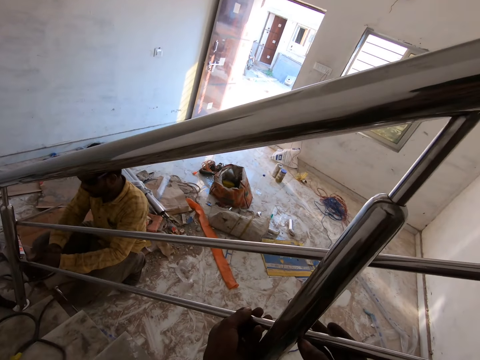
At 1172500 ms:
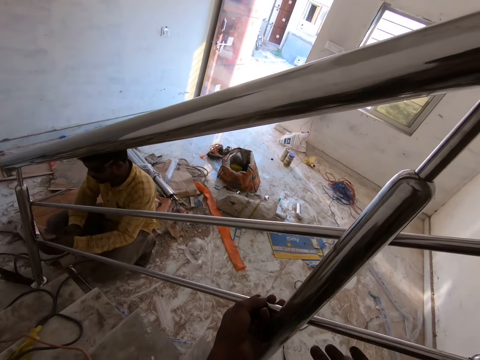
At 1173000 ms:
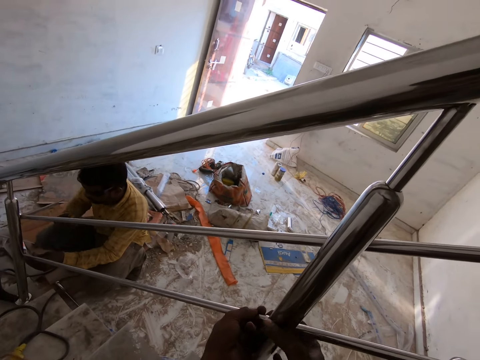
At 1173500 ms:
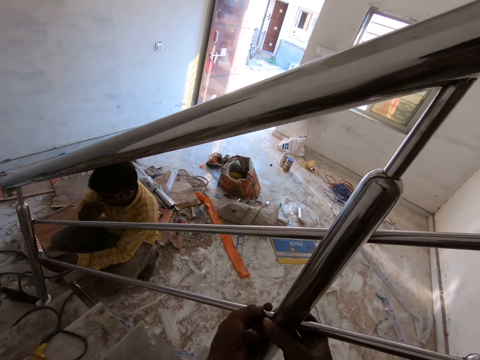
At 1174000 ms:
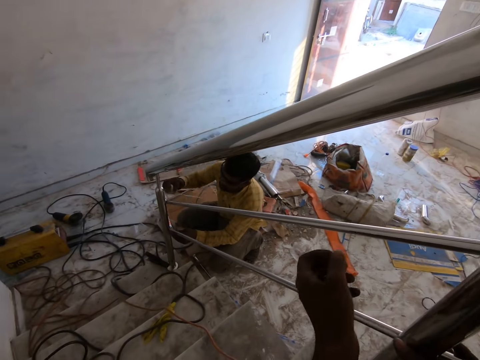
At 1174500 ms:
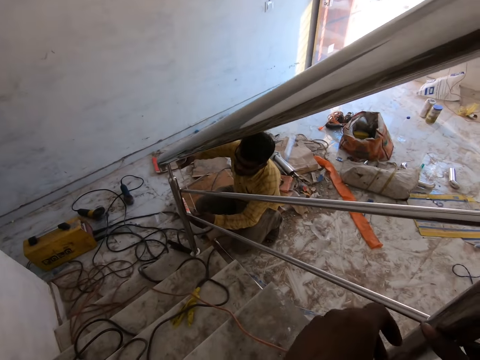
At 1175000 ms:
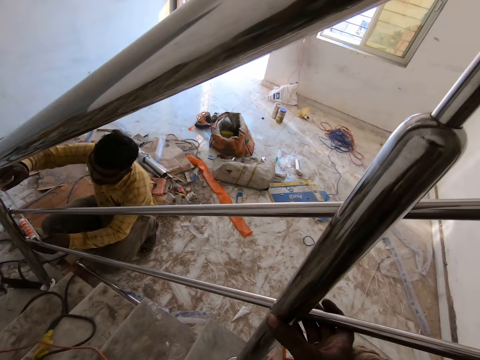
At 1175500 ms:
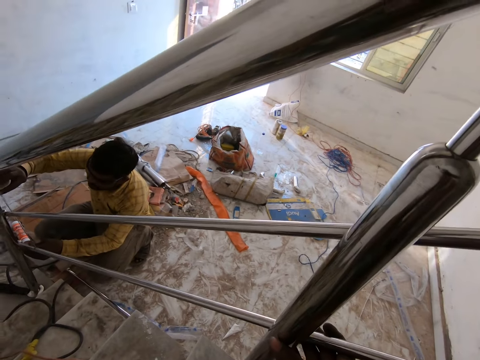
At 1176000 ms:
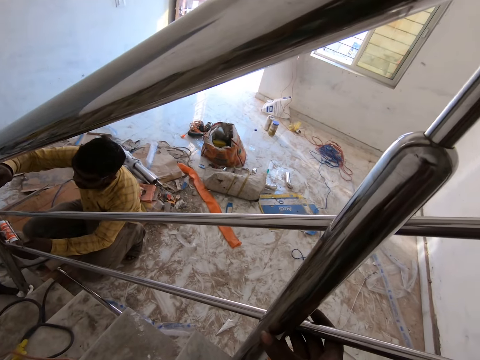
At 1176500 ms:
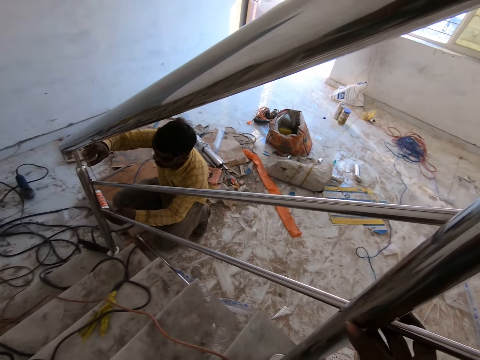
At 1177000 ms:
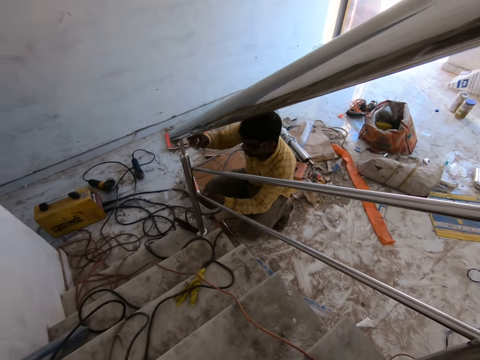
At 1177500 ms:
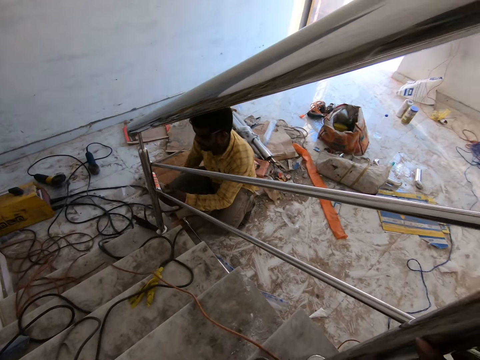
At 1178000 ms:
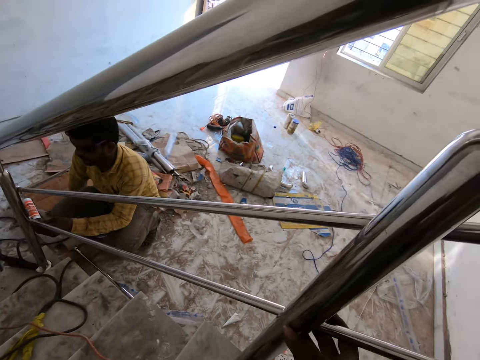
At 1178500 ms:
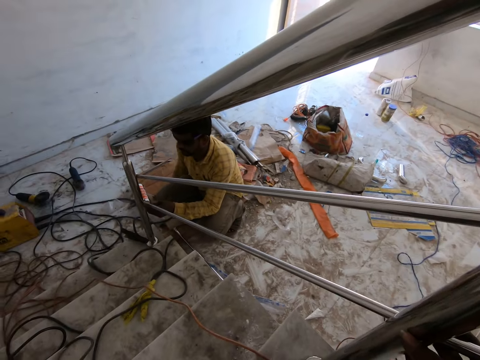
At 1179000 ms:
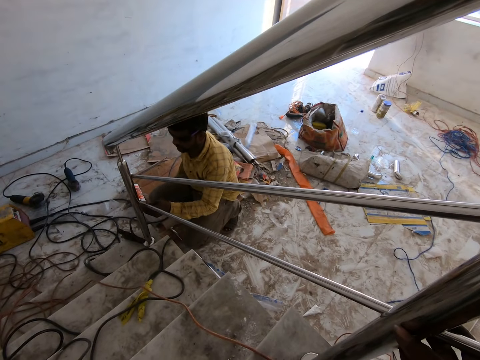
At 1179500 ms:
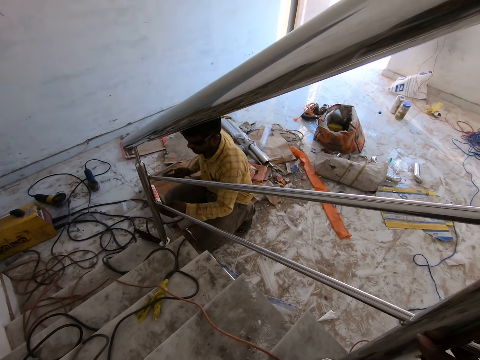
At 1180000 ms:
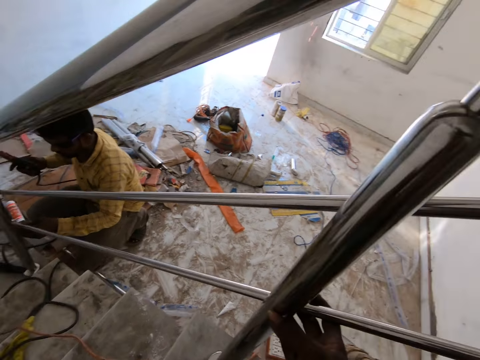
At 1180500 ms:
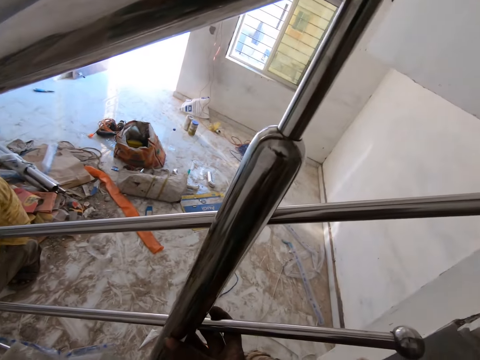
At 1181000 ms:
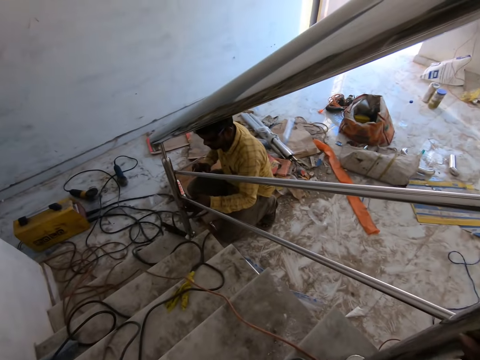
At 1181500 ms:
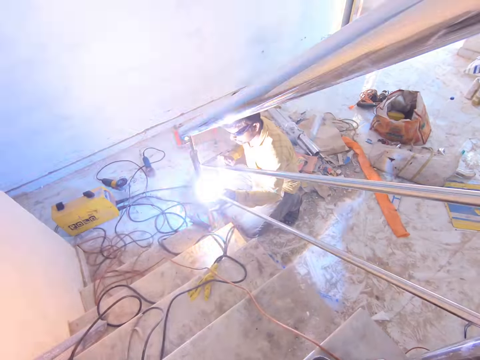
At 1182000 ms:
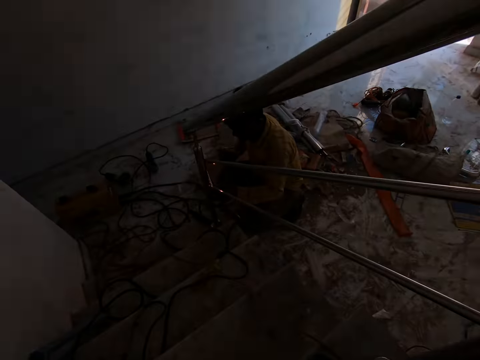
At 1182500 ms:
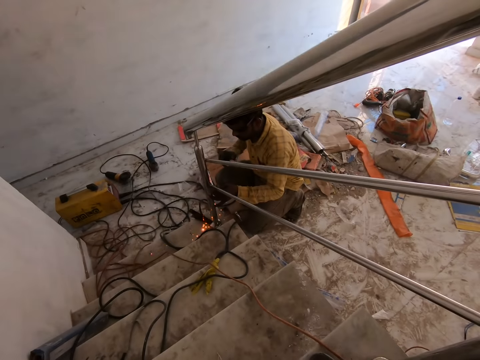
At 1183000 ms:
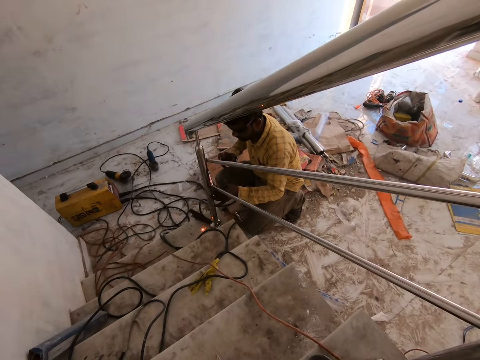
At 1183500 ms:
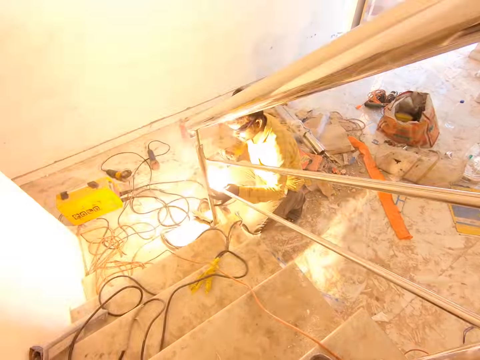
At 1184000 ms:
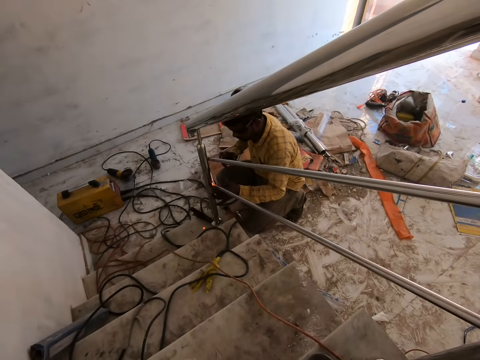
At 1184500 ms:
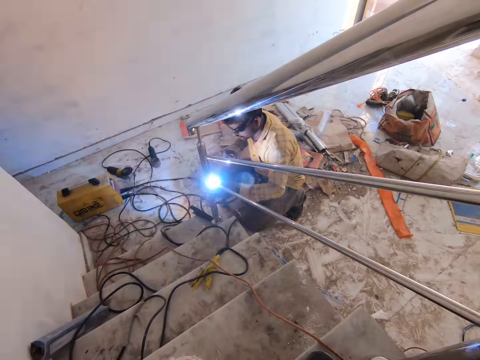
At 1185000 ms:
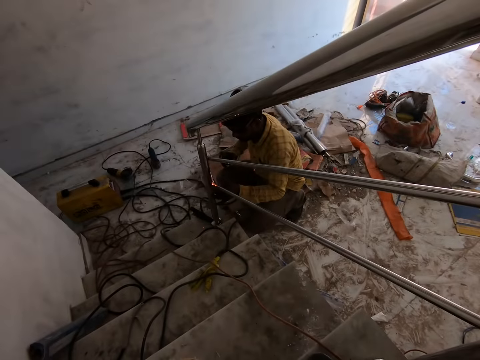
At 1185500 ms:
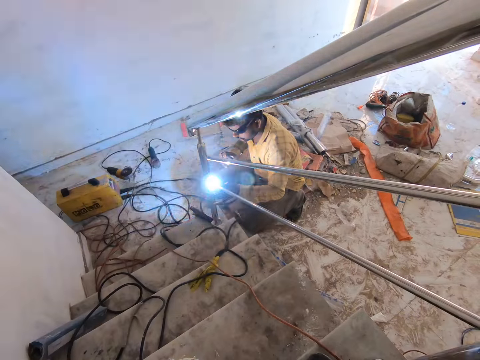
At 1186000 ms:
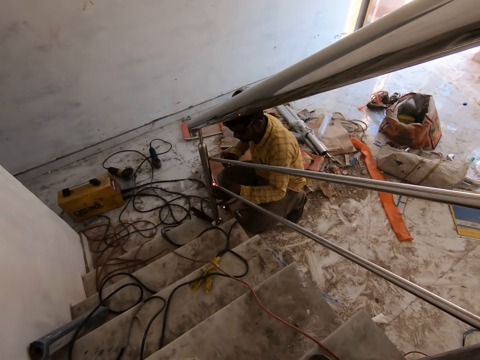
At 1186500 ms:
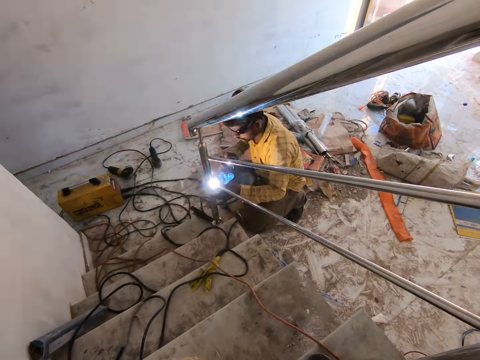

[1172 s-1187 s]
The camera wearer aligns a steel metal on the stair rail. A man picks up a measuring tape or tape measure on the floor and draws out the blade of the tape measure in his right hand with his mouth. The man measures the metal tubes with the tape measure in his right hand and puts the measuring tape on the floor. The man picks up the electrode holder from the carton with his right hand and welds the metal tube to the baluster with the electrode stick connected to the electrode holder in his right hand.

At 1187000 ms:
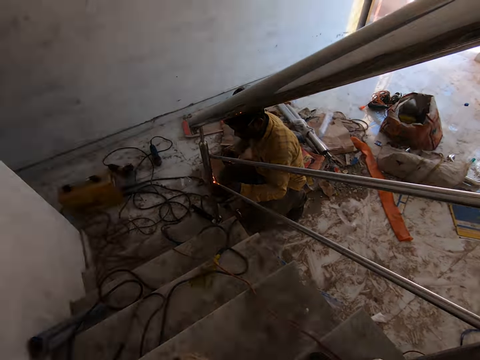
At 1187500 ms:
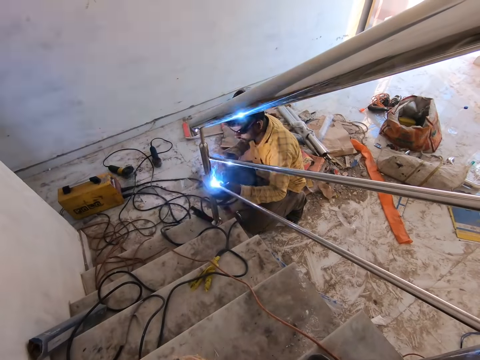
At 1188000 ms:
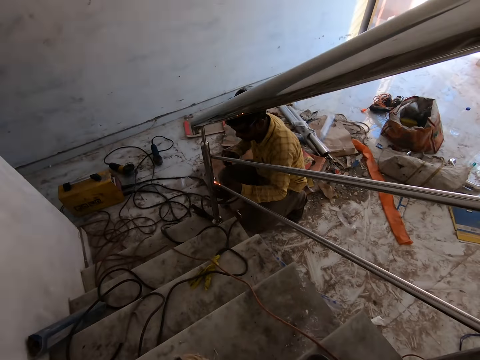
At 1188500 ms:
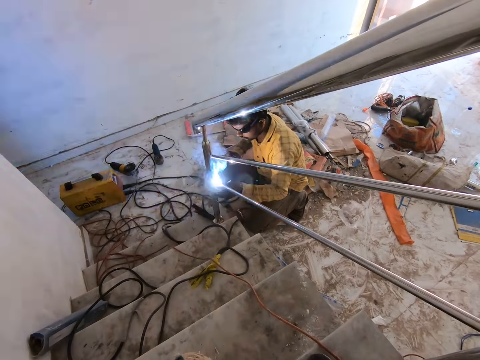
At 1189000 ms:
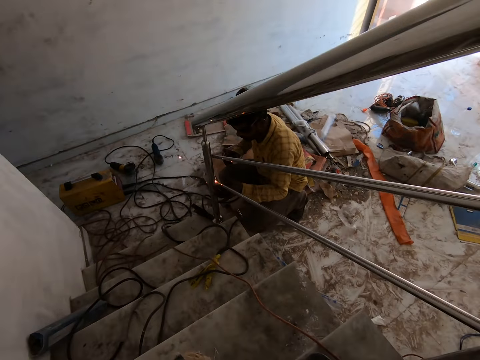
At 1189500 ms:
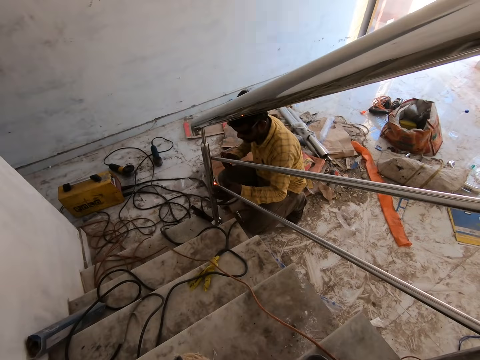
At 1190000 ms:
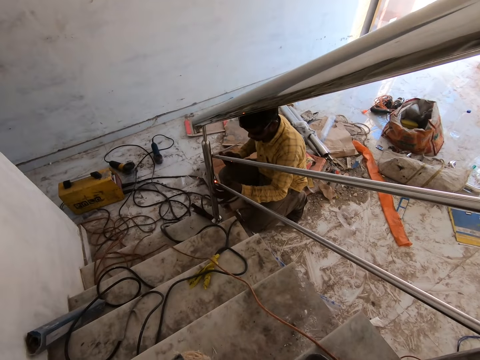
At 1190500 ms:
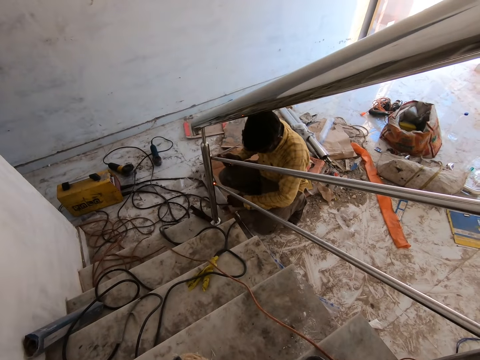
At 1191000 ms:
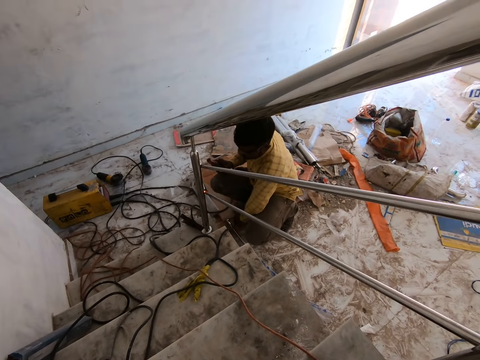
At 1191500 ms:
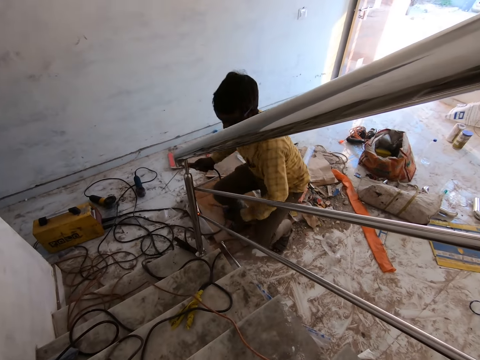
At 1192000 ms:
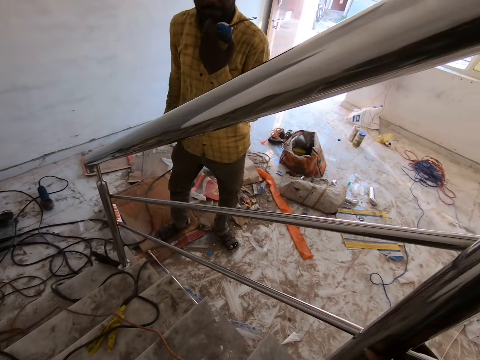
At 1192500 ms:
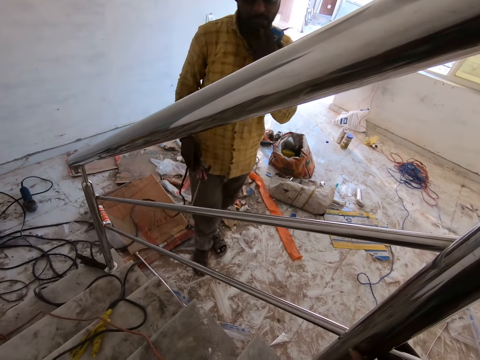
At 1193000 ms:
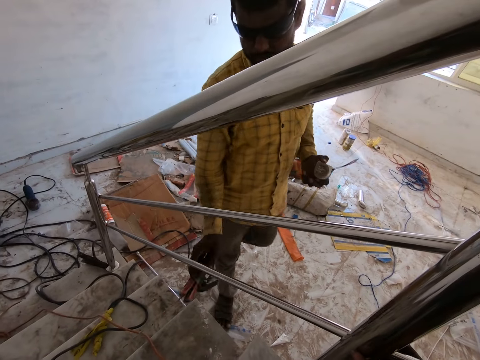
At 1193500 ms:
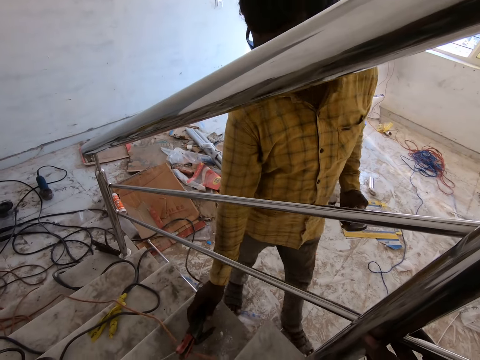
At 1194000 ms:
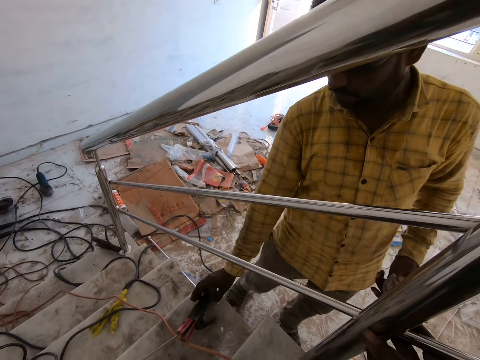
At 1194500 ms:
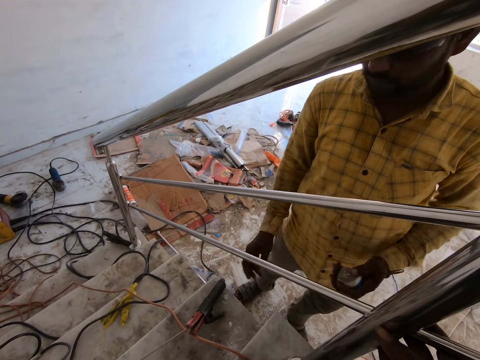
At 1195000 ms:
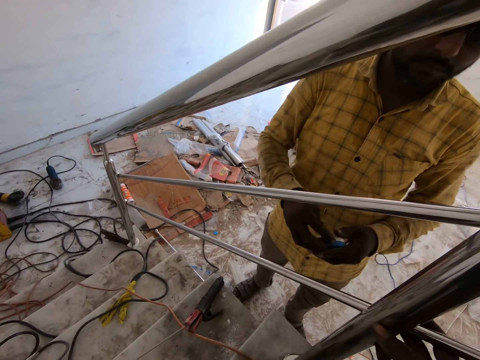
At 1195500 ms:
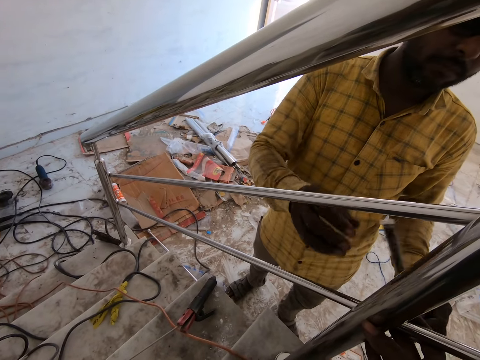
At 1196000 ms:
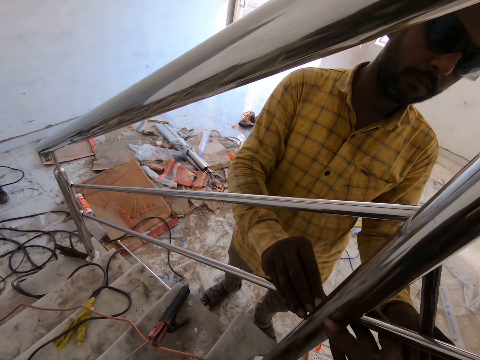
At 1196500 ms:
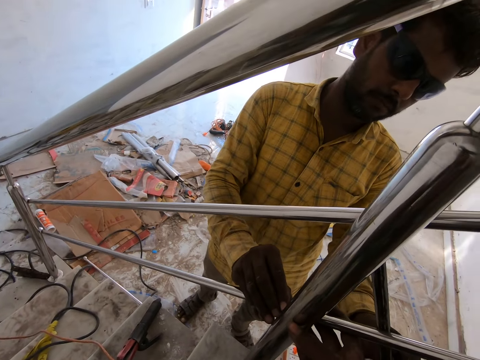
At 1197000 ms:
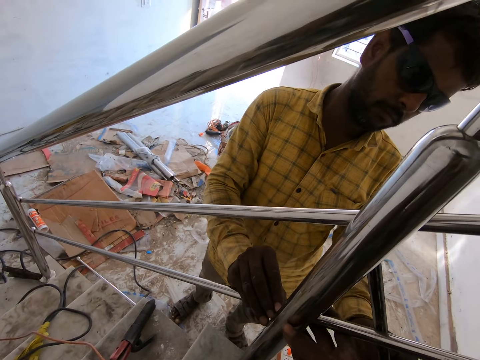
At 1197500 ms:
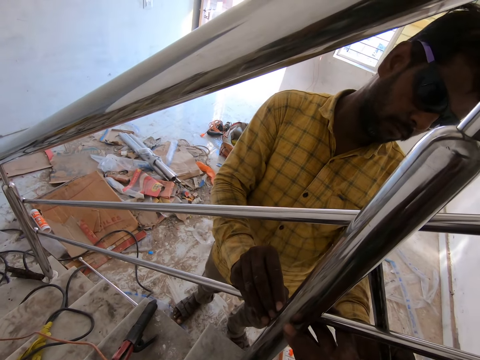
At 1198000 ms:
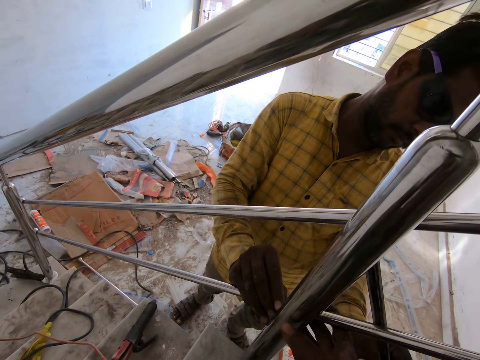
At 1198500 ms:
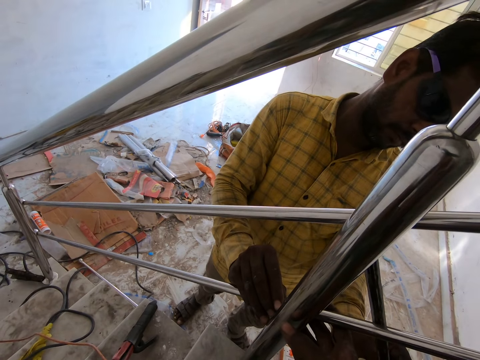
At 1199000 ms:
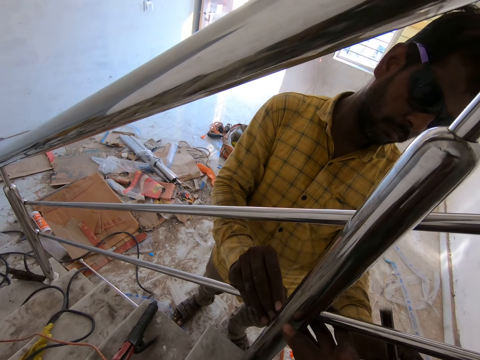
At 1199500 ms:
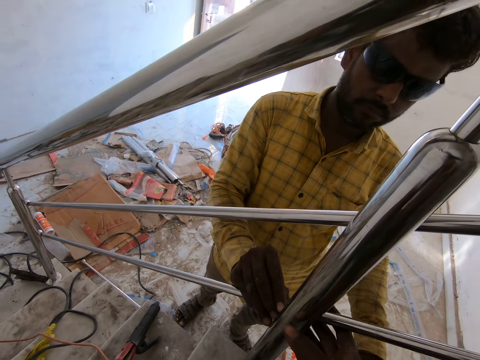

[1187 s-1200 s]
A man picks up a measuring tape or tape measure on the floor and walks in the room. The man drops the electrode holder on the staircase step with his right hand. The man draws out the blade of the tape measure in his left hand with his right hand. The man places his right hand on the metal tube and measures the metal tubes with the tape measure in his left hand.
